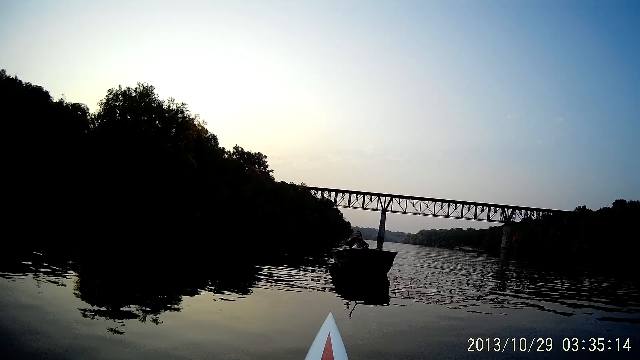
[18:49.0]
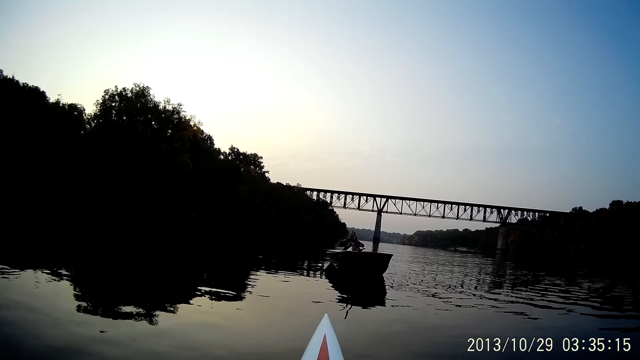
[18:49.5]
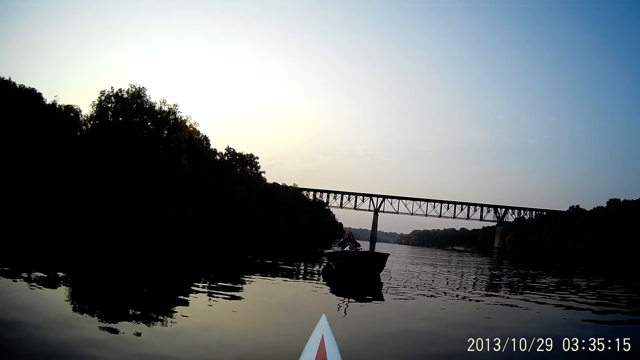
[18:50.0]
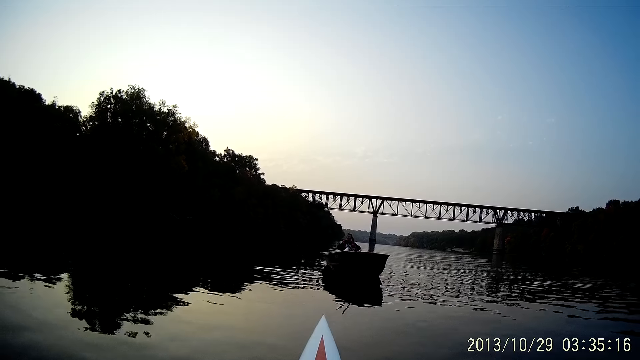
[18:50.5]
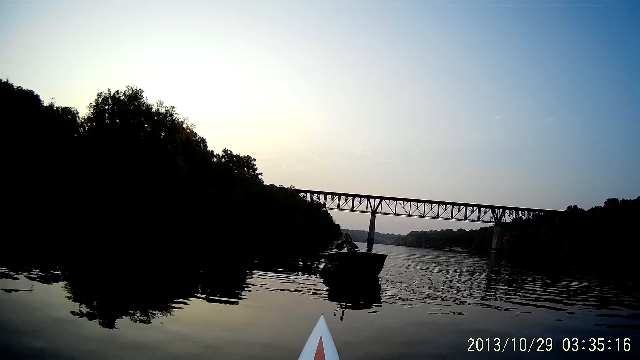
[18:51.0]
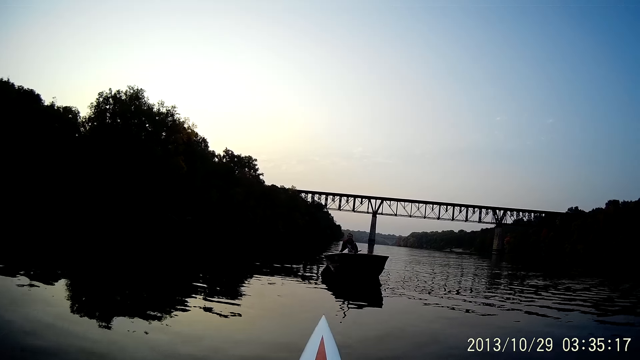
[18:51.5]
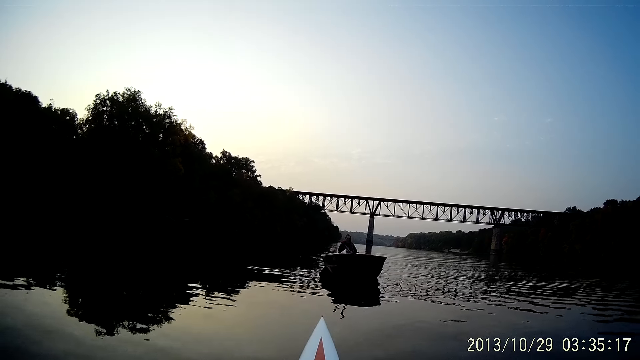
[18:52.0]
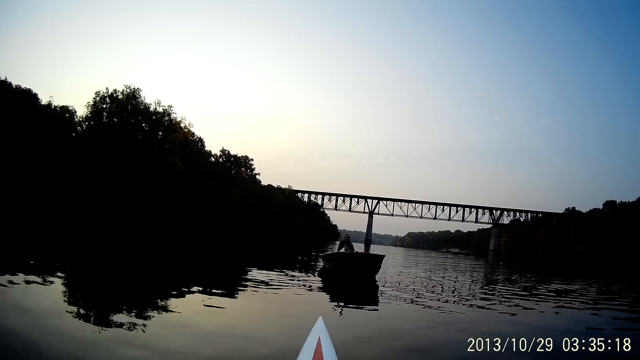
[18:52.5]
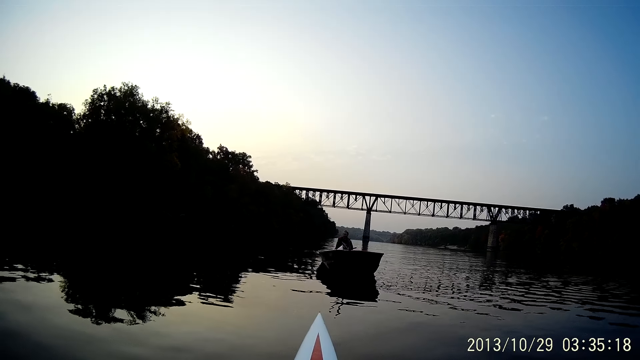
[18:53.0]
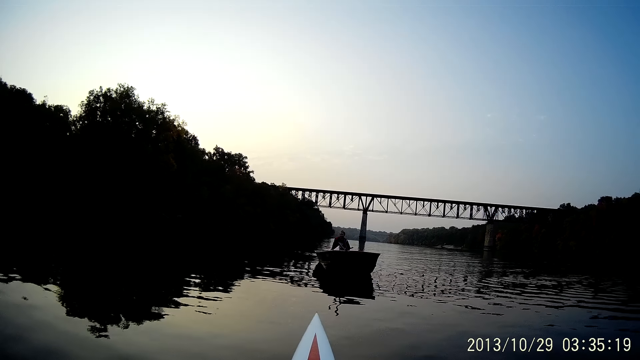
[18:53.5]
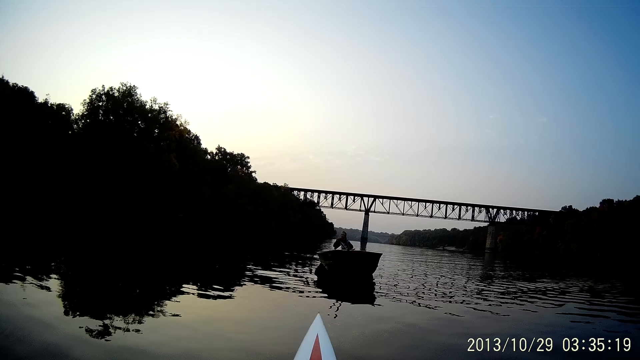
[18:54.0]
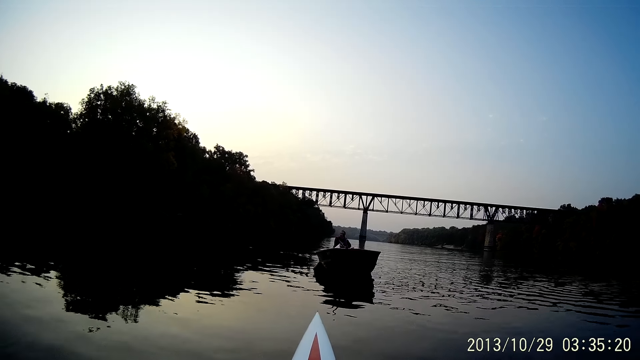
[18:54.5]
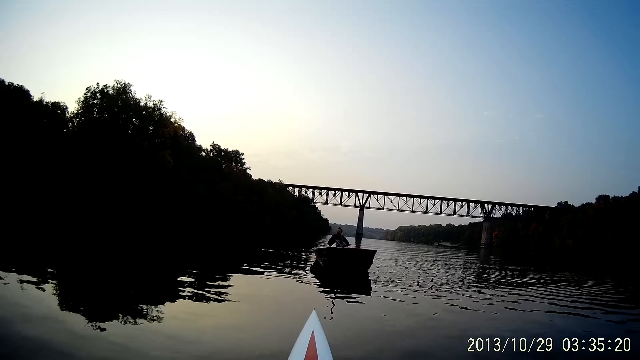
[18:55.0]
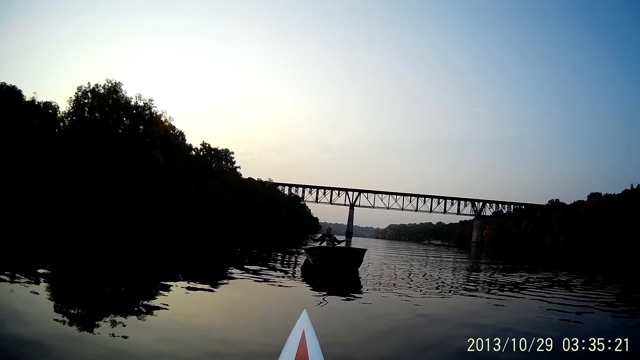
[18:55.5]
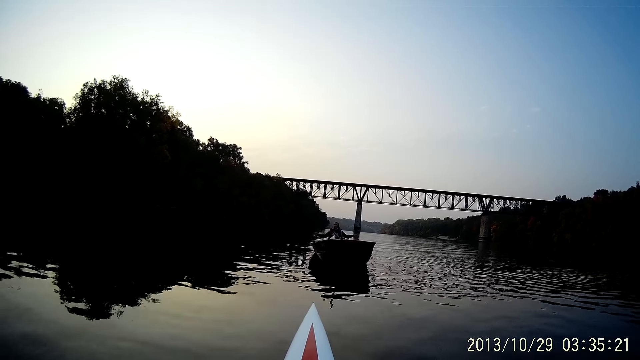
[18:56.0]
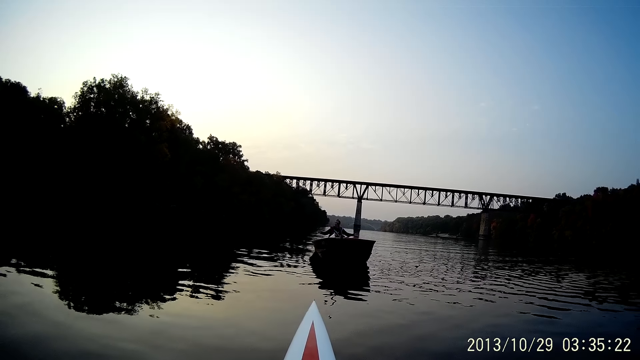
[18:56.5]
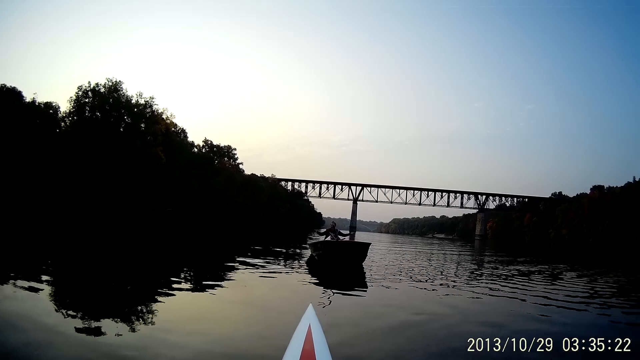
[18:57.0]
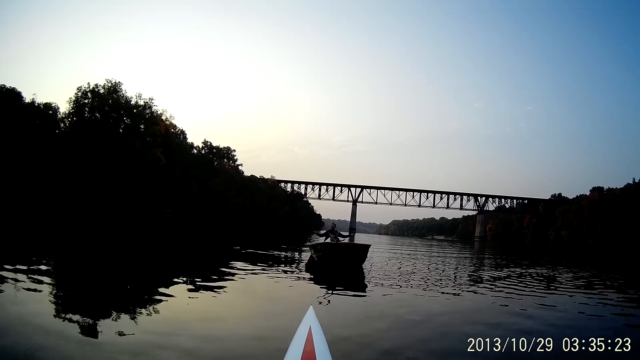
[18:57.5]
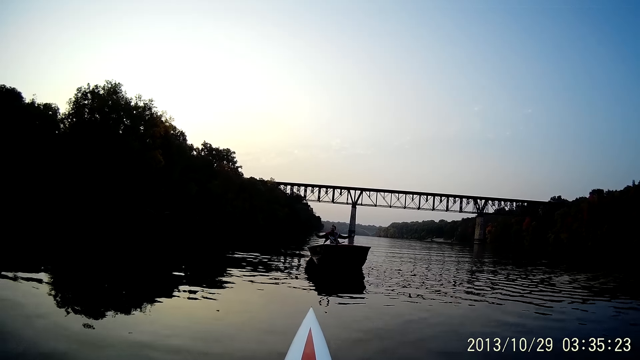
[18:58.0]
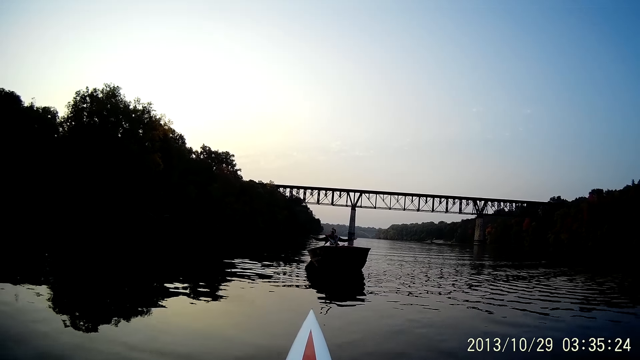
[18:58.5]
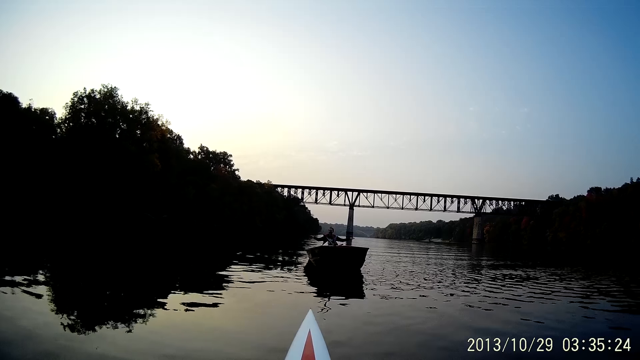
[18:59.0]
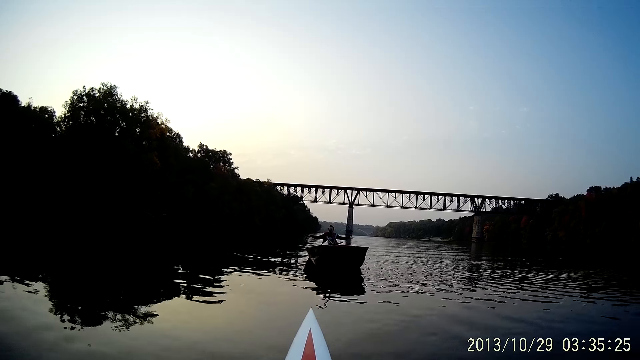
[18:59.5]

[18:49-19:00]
A woman rows her boat.

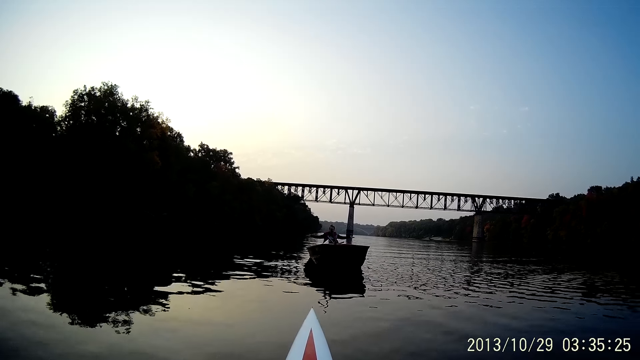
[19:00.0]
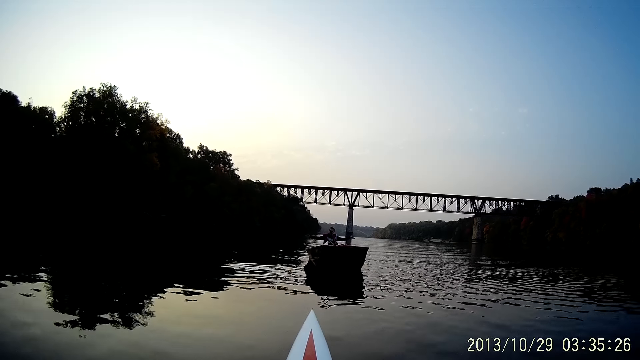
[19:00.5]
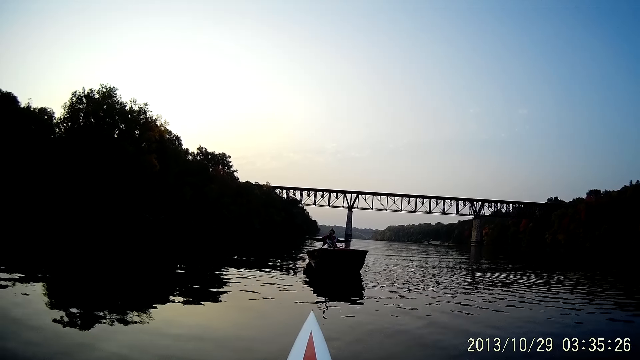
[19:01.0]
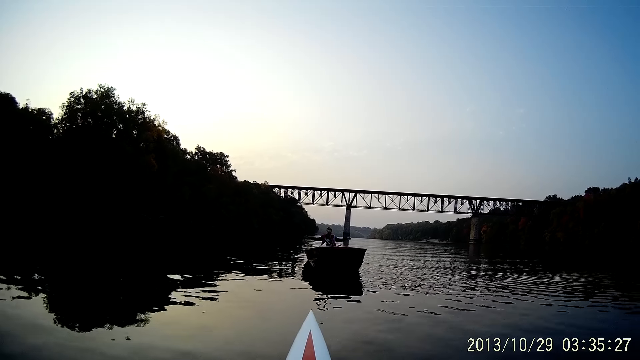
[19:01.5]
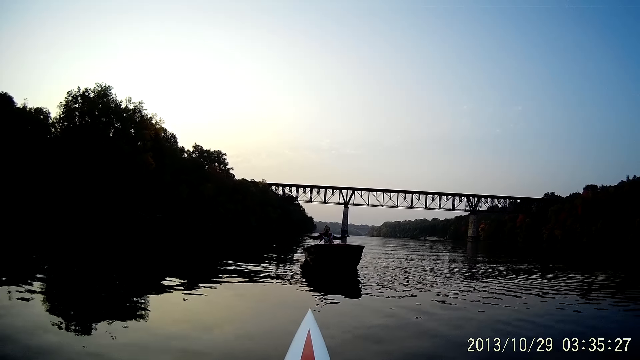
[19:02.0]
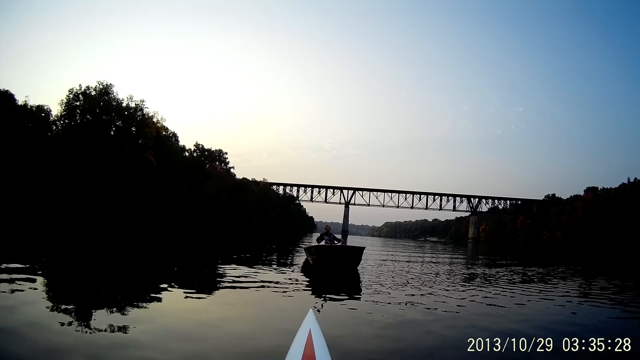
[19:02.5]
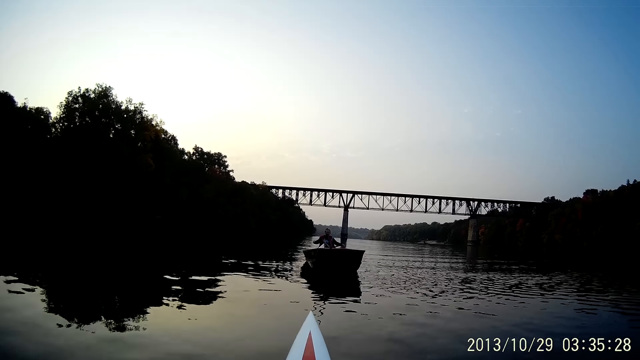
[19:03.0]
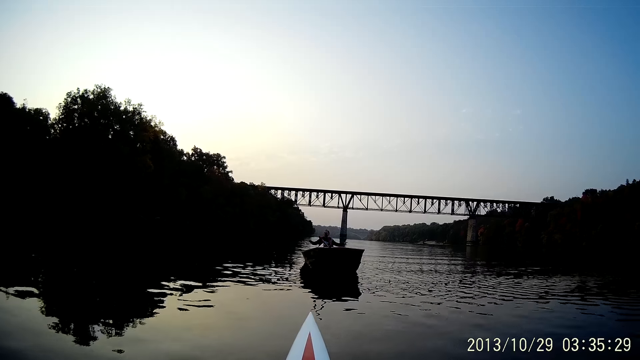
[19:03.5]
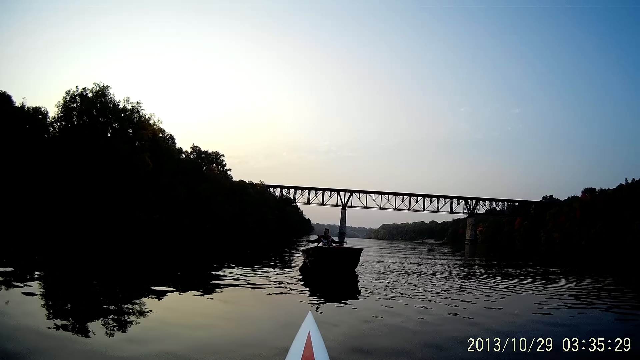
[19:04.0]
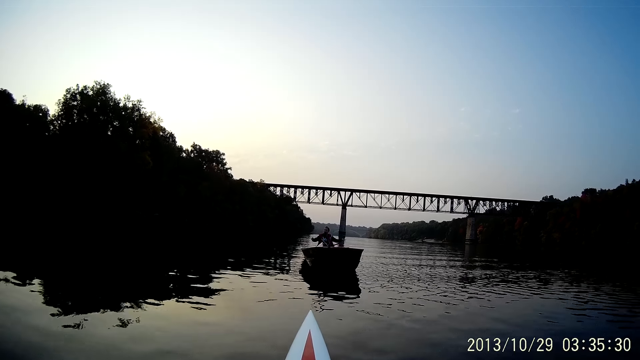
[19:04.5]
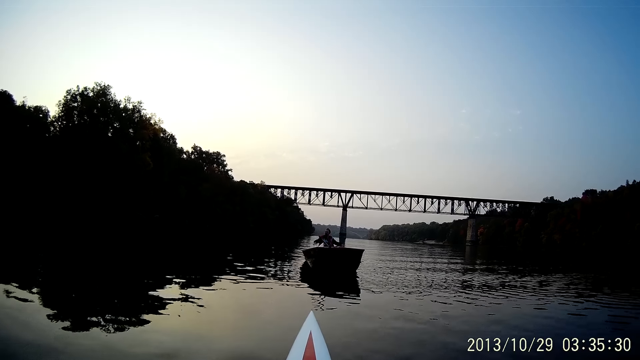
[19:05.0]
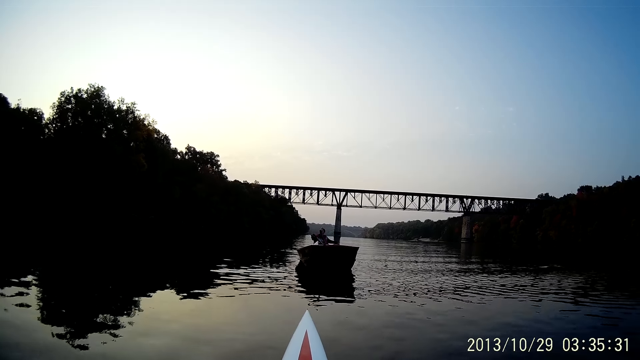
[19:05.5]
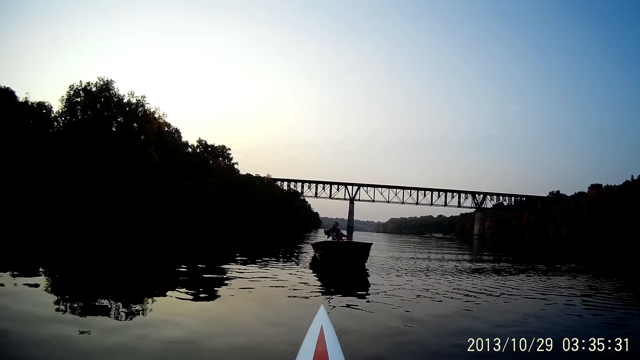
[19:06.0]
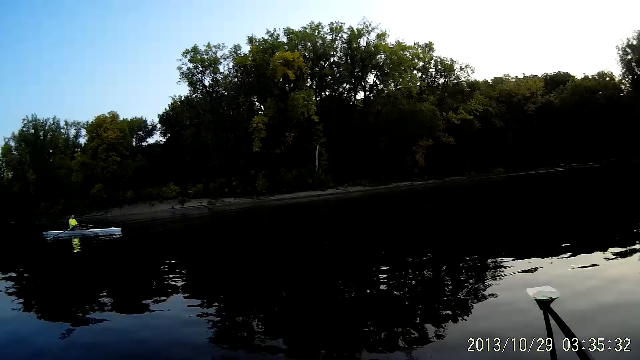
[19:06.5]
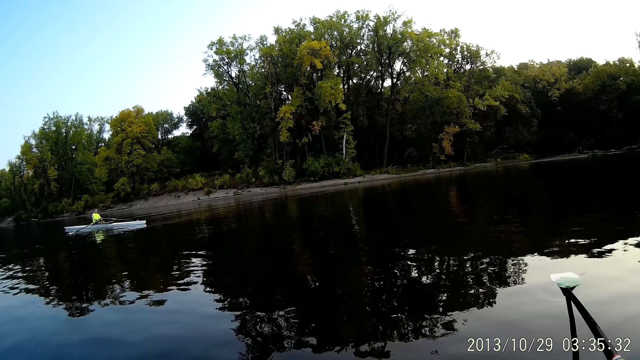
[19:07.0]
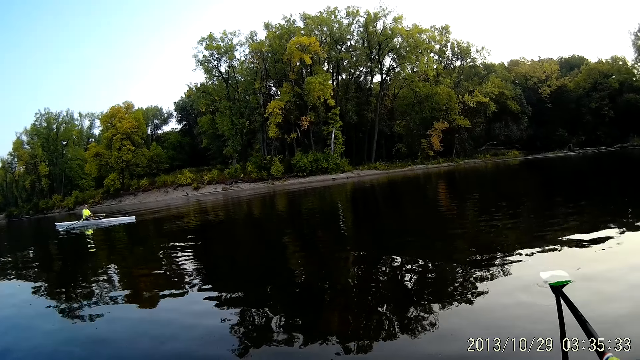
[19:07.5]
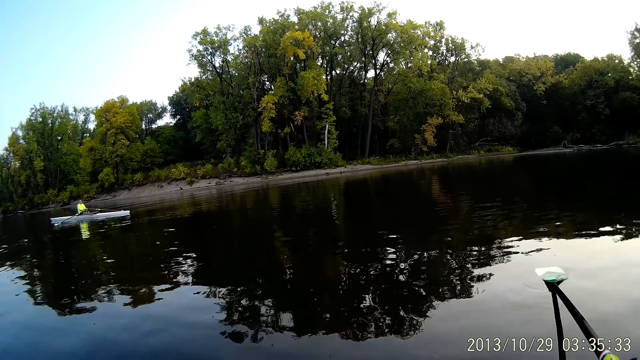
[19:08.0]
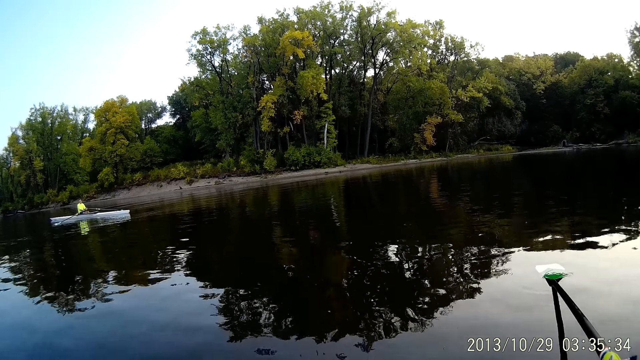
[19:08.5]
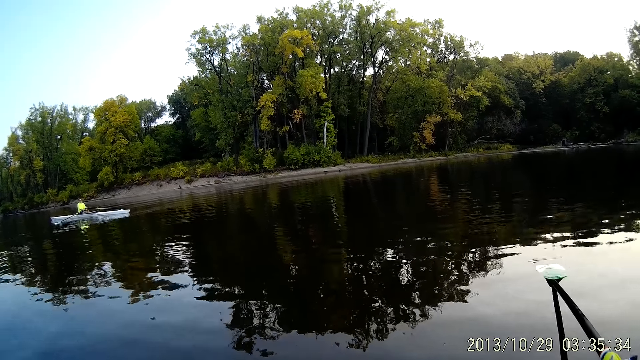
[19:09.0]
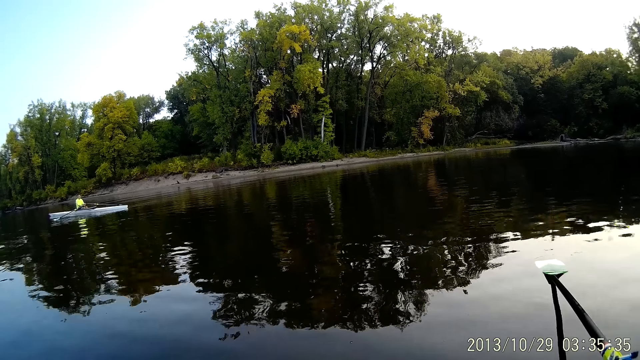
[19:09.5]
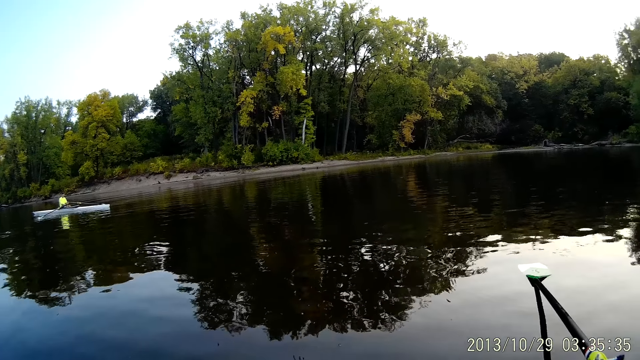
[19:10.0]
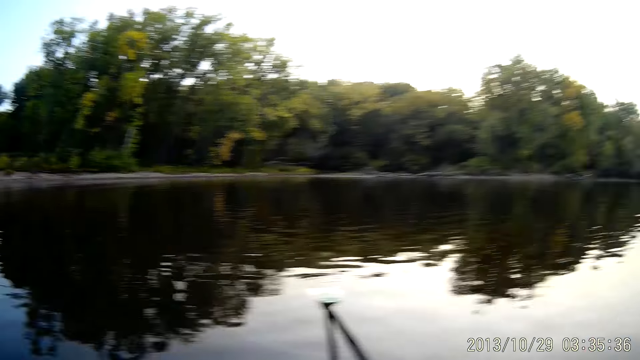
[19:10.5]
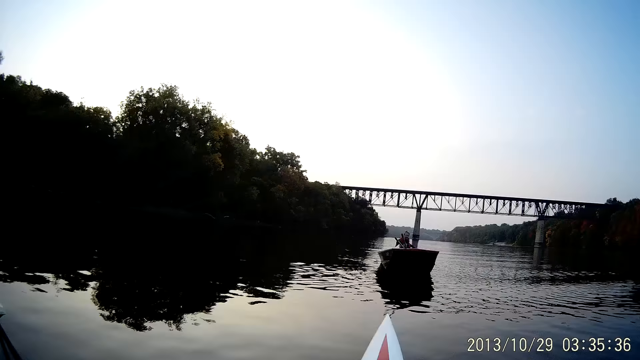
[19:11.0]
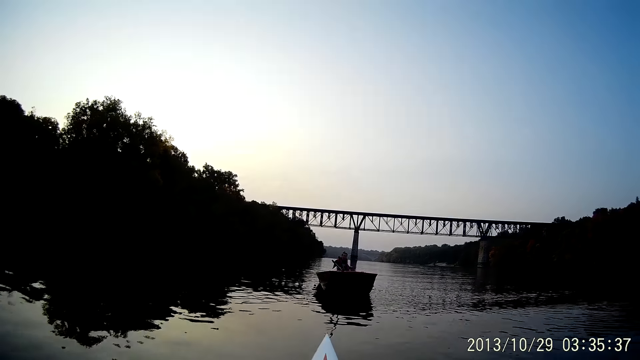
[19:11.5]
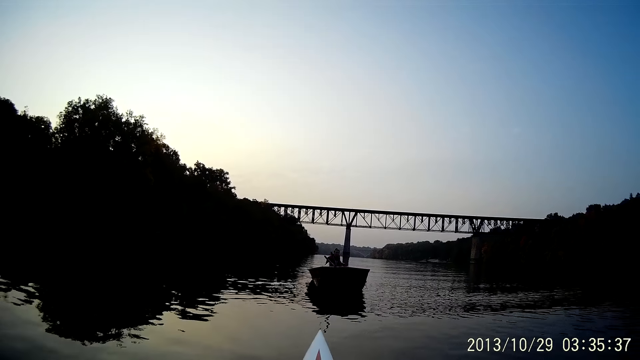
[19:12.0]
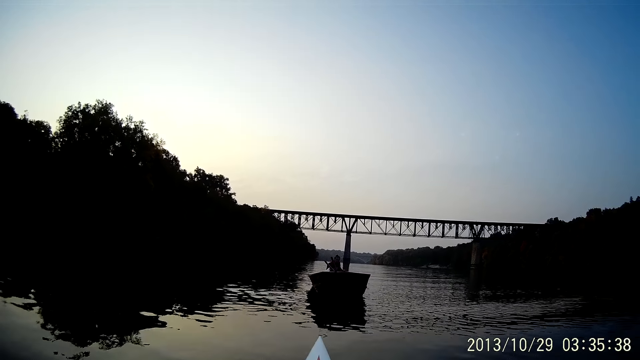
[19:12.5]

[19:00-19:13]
The woman demonstrates her actions with her hands. The man rows his boat. The camera wearer looks around the river.
